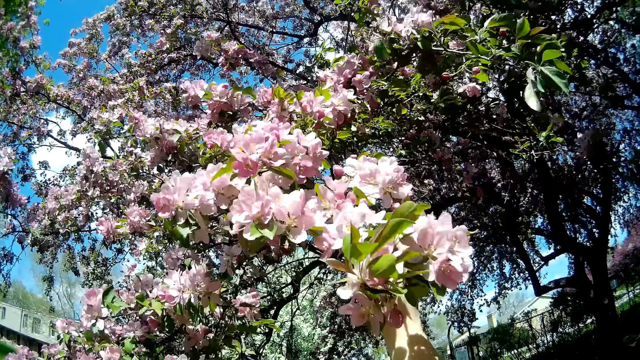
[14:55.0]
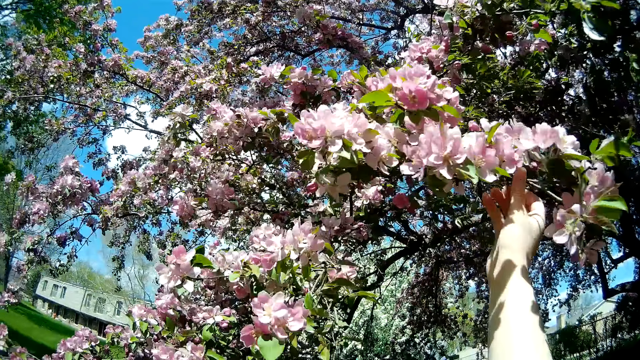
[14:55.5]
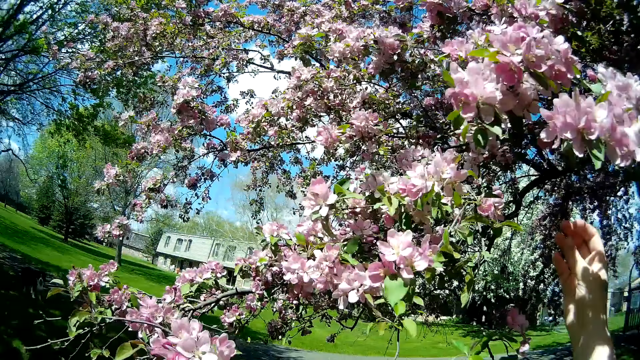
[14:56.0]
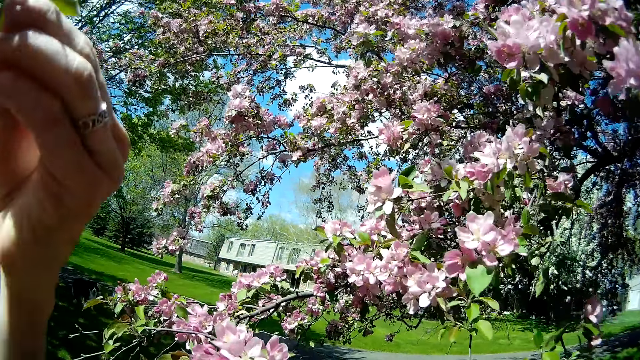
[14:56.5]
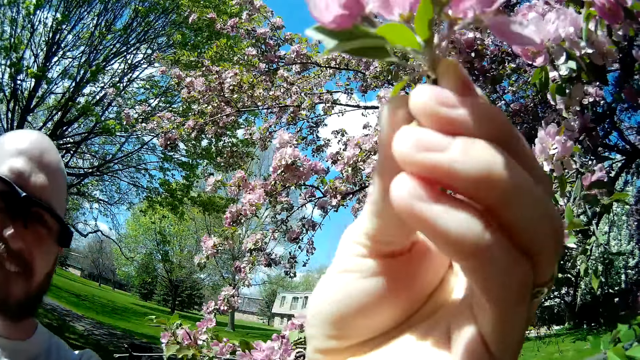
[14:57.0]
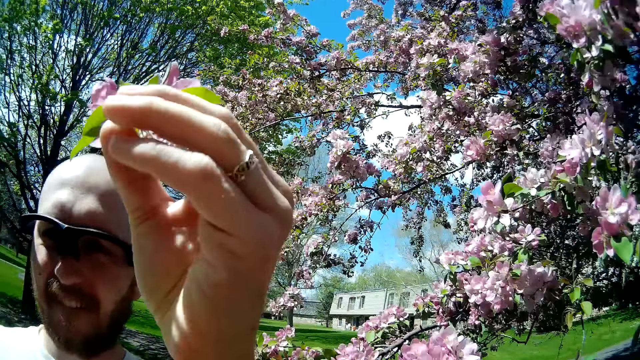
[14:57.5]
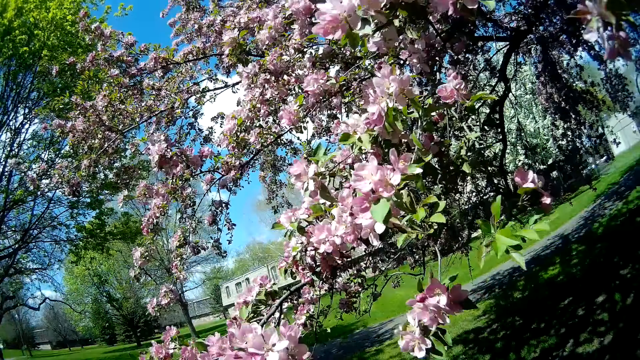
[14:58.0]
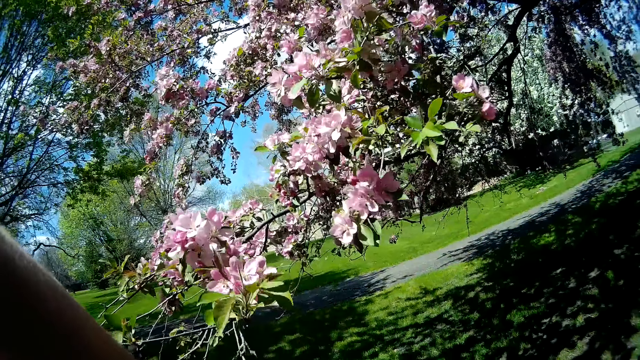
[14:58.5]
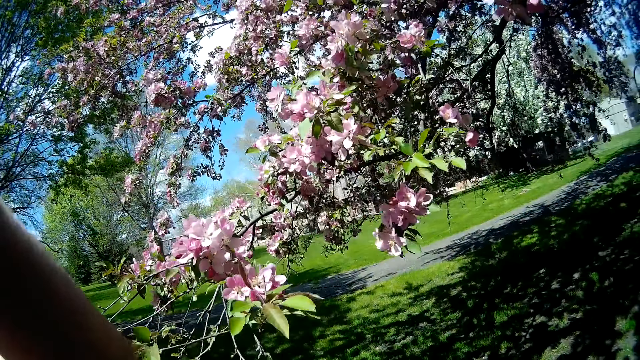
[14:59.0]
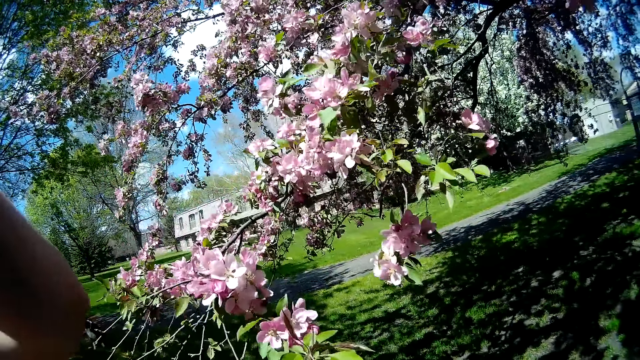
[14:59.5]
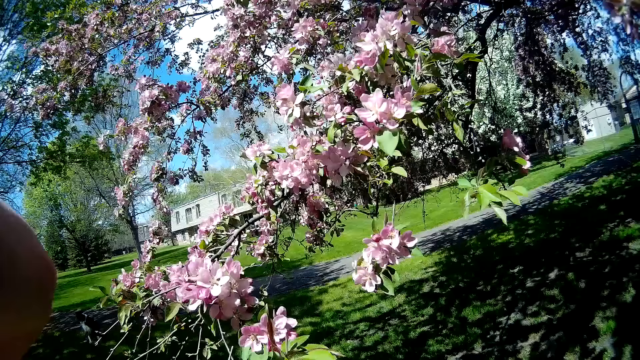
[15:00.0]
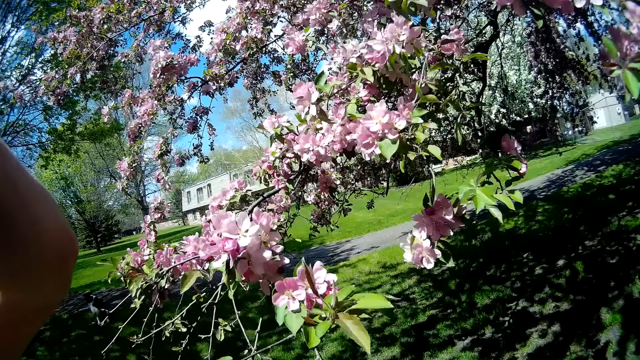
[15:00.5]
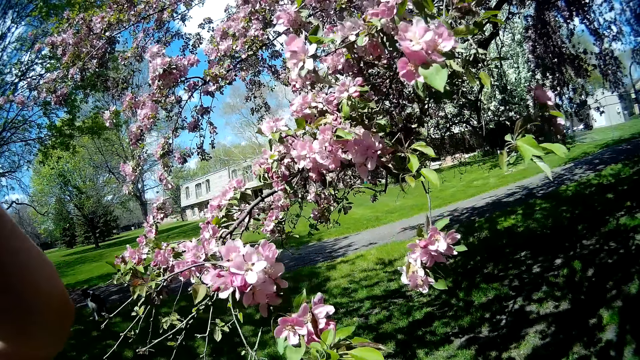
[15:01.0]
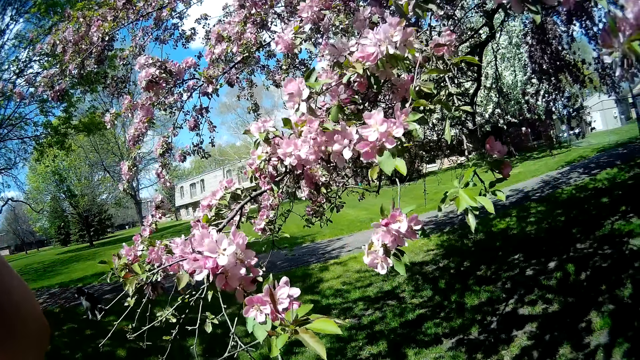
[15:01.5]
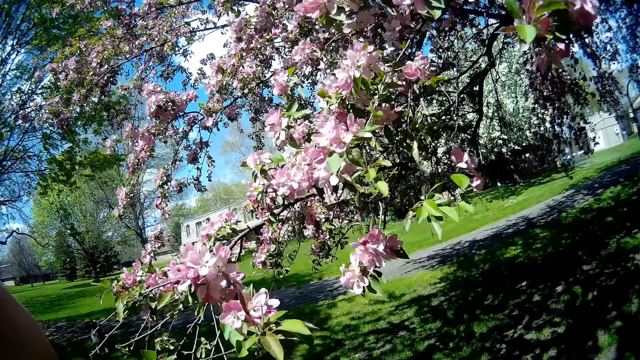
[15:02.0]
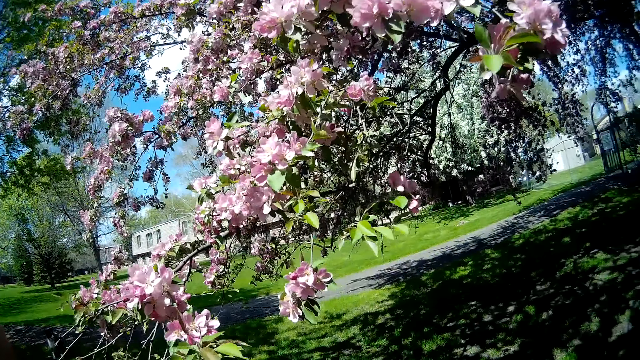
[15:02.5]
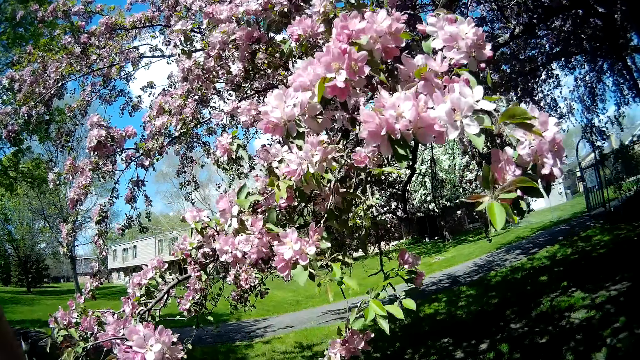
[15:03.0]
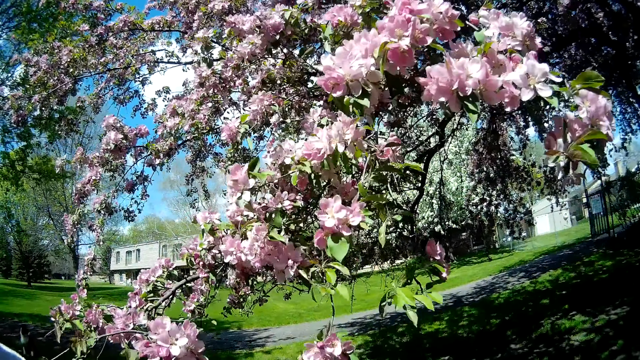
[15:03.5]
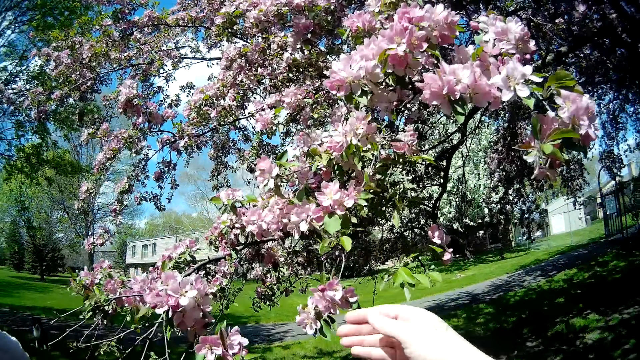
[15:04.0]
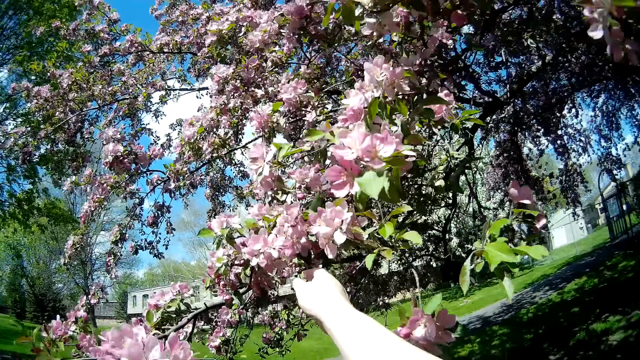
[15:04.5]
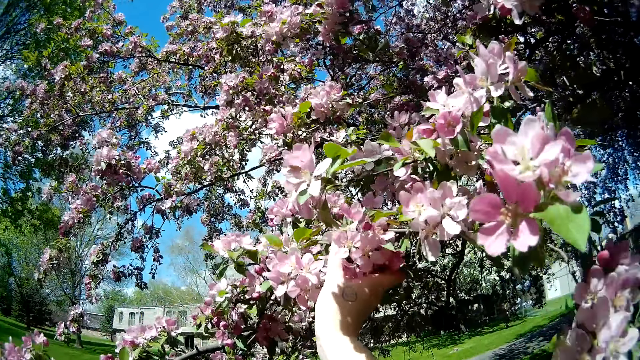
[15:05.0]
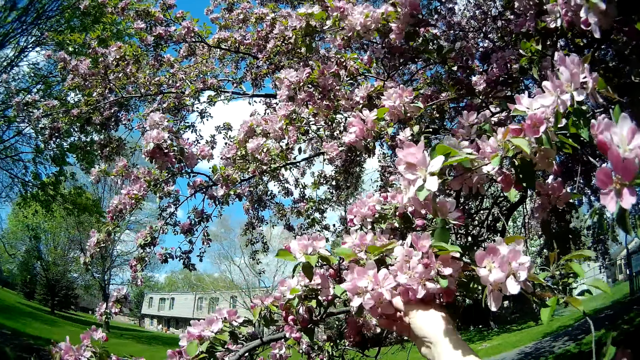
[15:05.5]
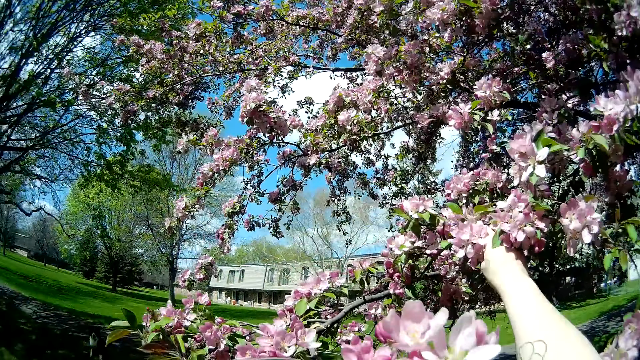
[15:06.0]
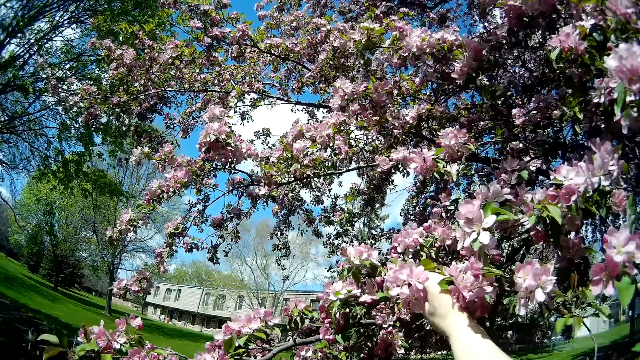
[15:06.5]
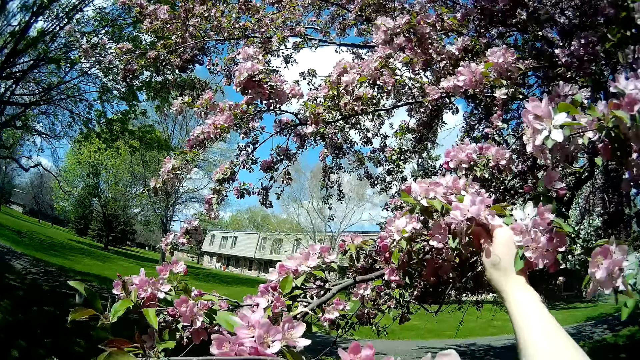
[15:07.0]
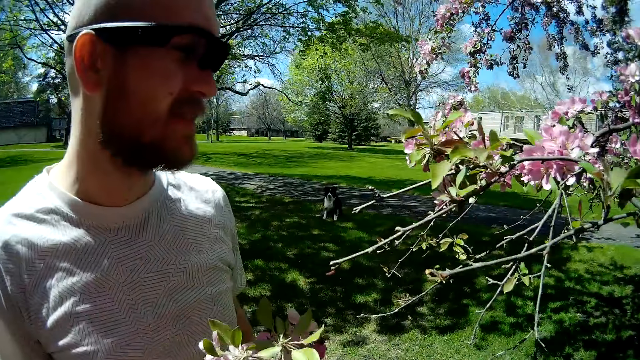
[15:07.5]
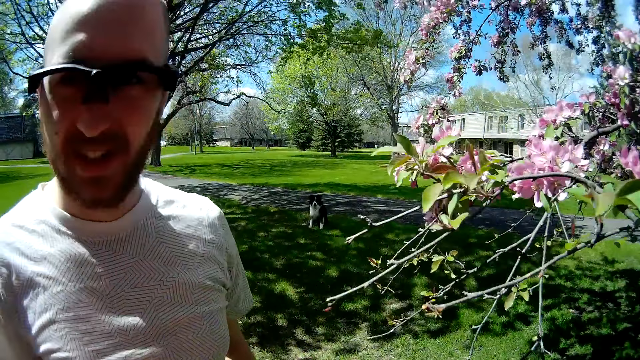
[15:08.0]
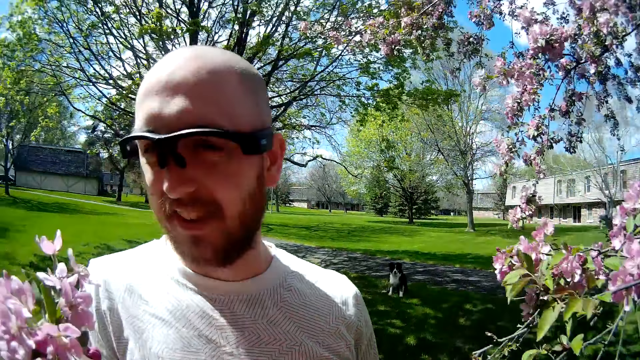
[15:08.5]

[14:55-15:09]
The camera wearer holds a branch on the tree with her right hand. The man holds a flower in his left hand. The camera wearer cuts a branch of flowers from the tree with her right hand.

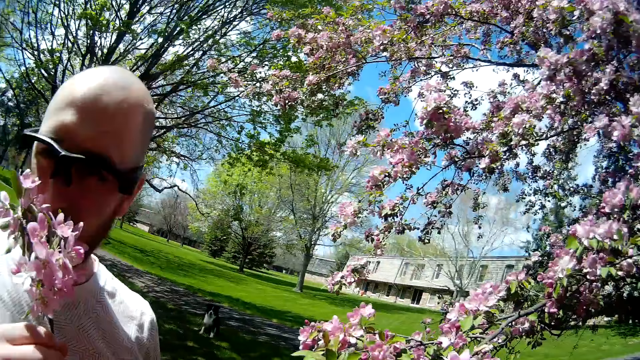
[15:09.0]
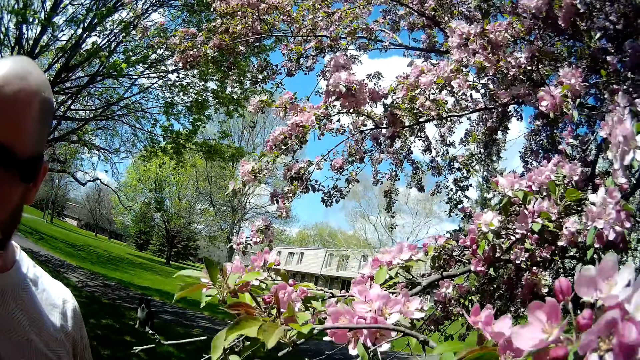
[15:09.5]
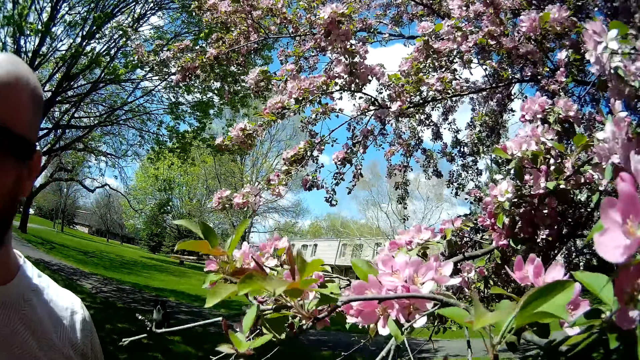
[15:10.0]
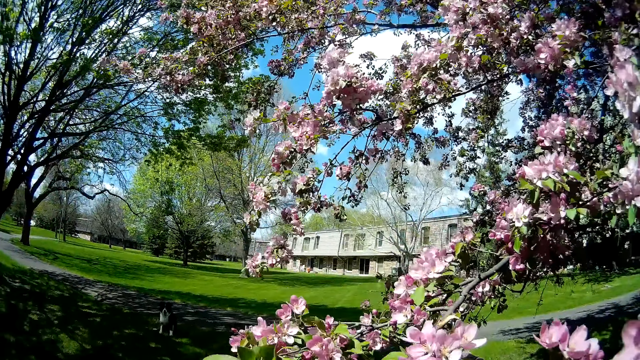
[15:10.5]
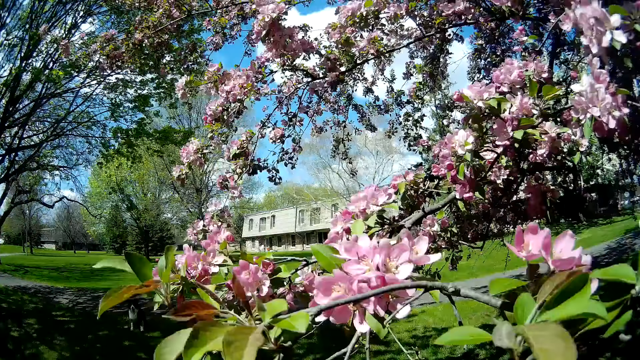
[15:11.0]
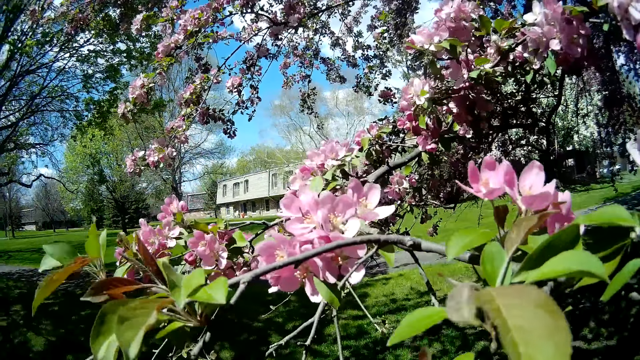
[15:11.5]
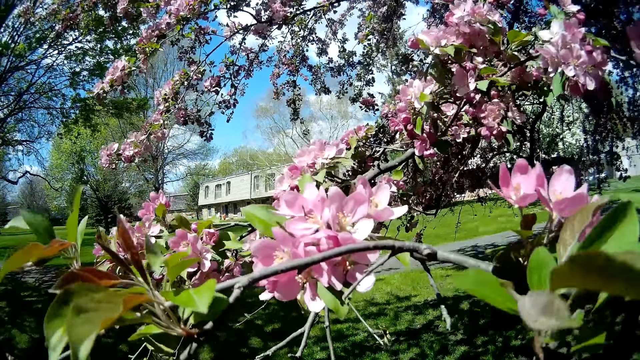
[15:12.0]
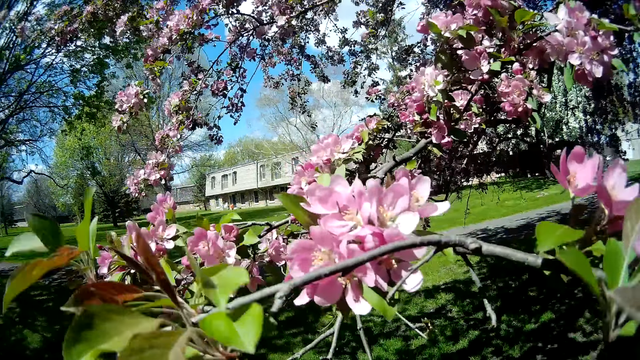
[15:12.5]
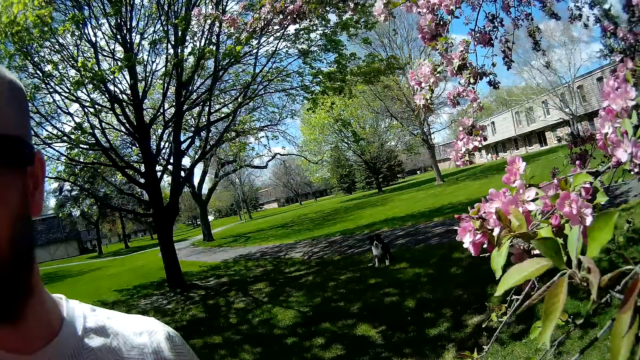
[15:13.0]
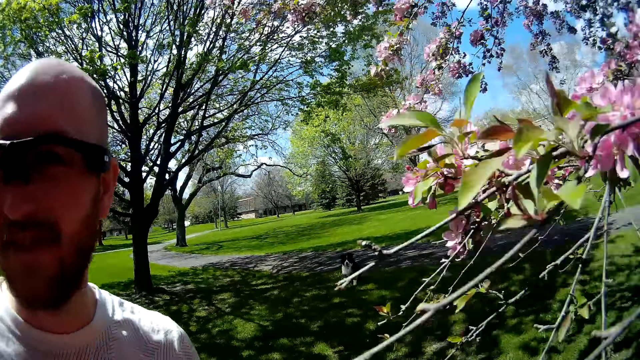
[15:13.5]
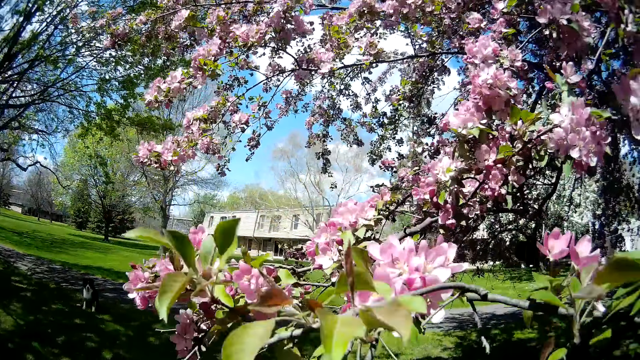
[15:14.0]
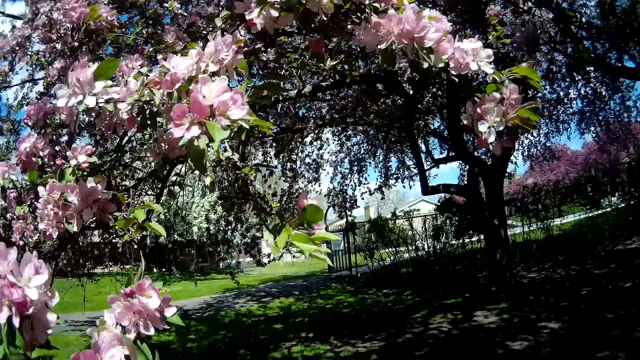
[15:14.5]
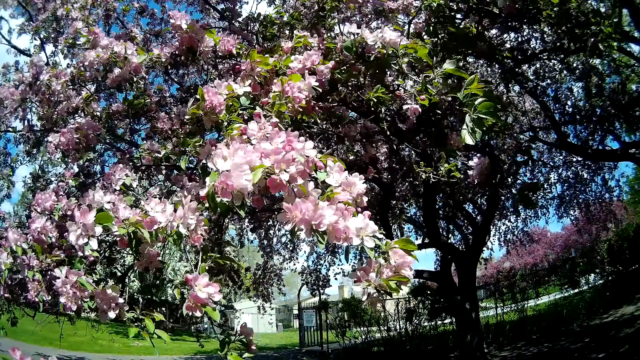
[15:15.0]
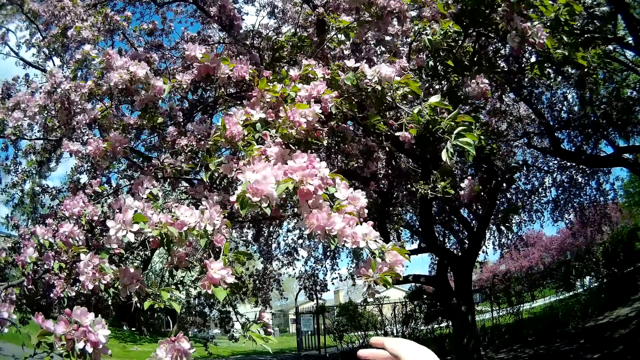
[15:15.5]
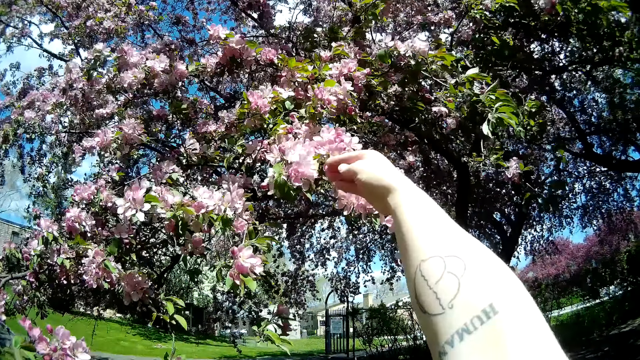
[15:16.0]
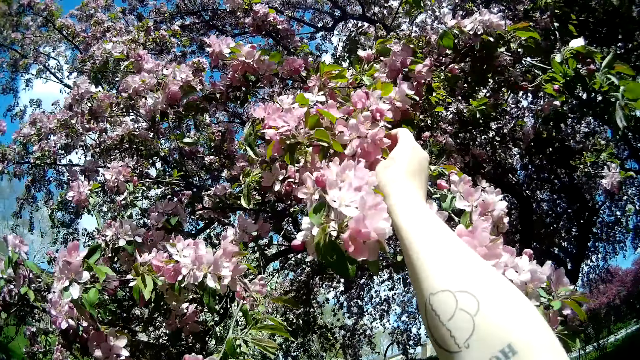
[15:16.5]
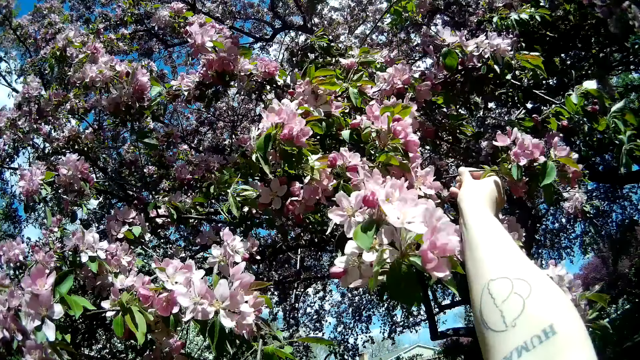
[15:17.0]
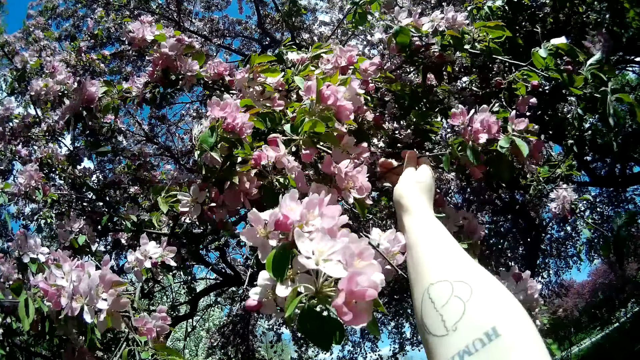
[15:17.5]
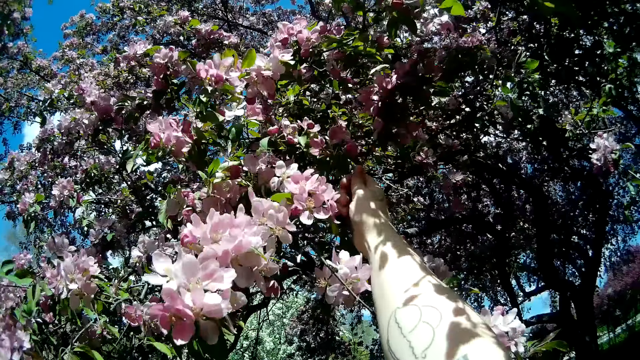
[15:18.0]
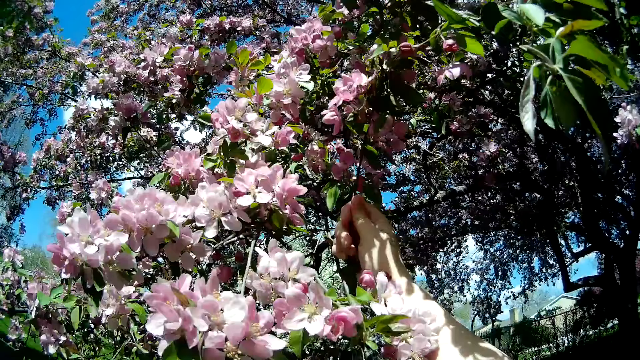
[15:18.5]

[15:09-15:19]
The camera wearer cuts a branch of flowers from the tree with her right hand.
